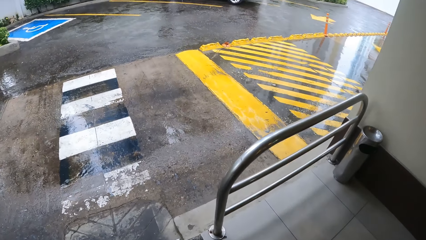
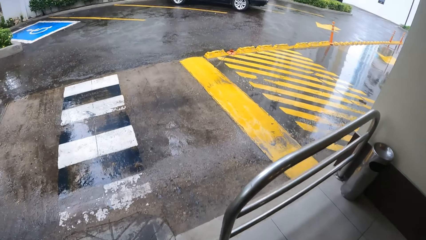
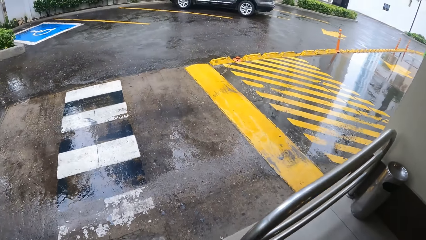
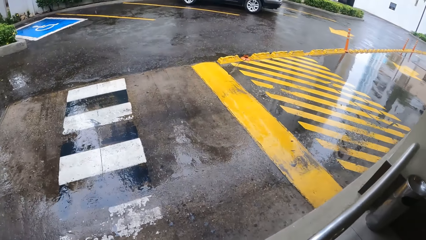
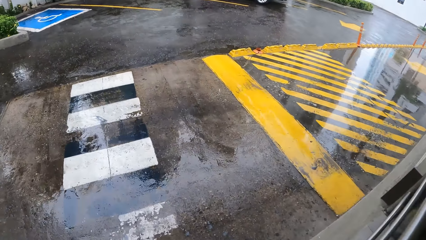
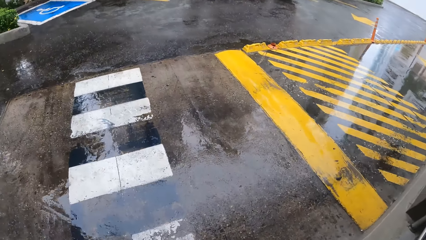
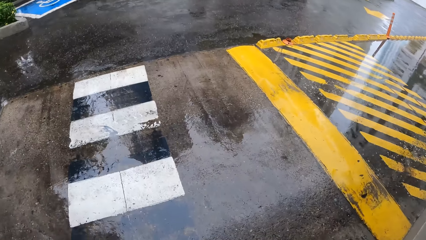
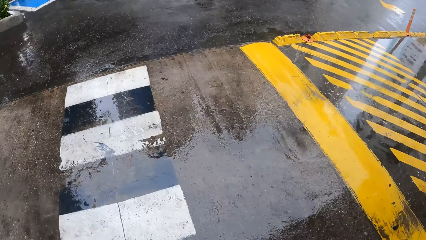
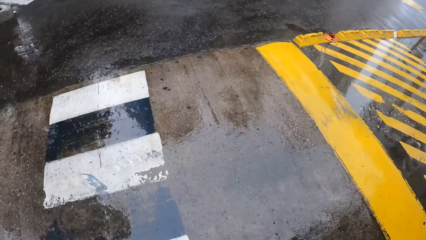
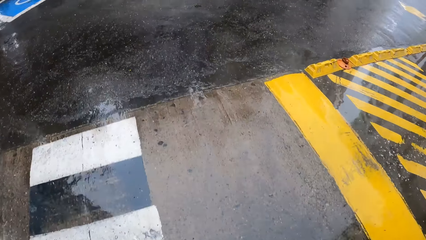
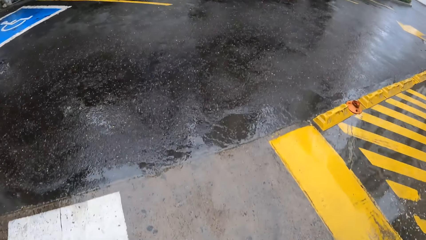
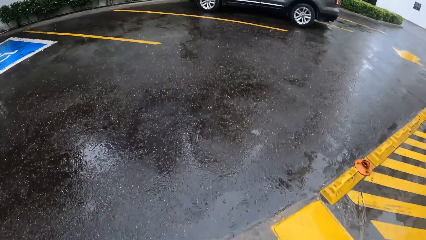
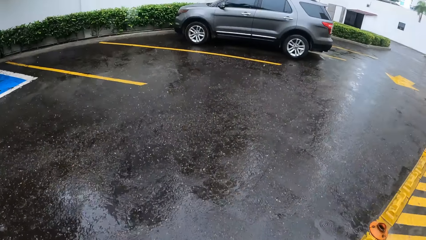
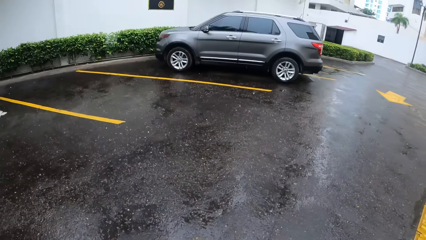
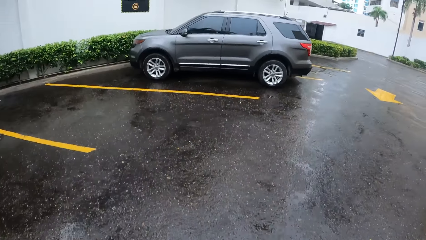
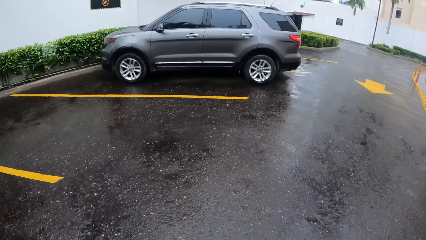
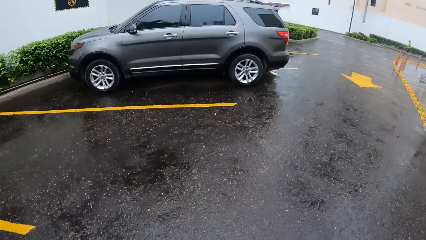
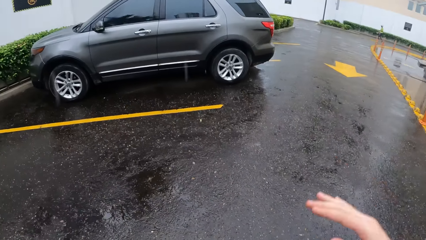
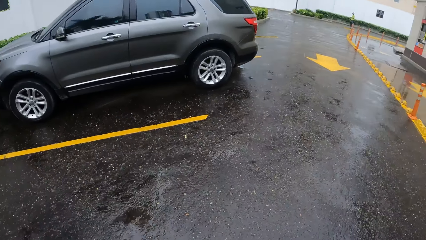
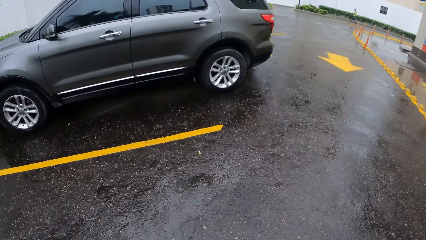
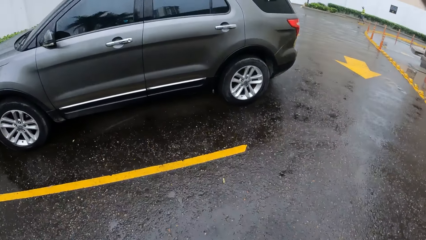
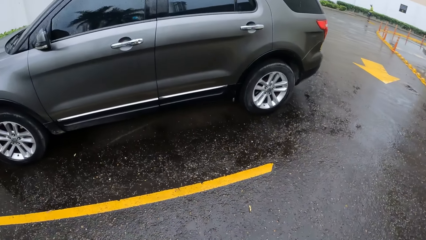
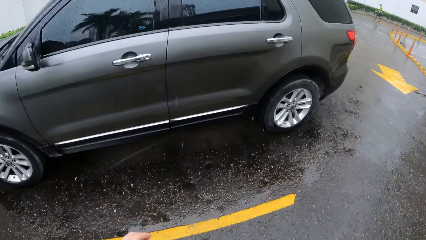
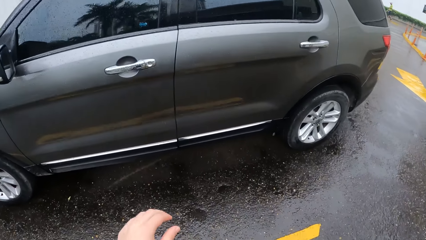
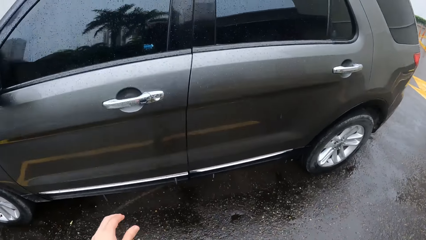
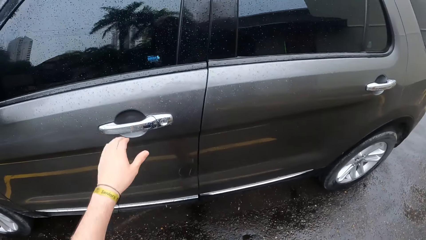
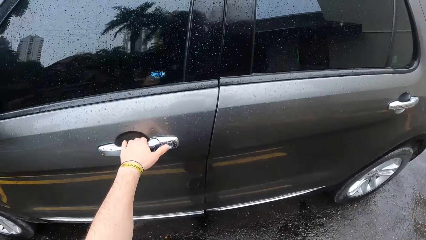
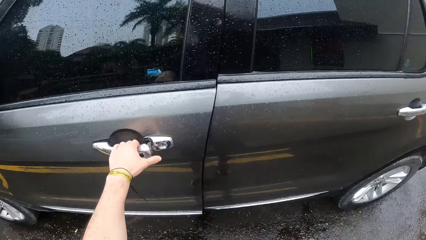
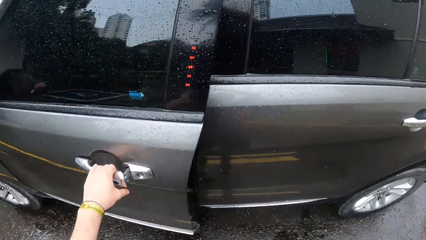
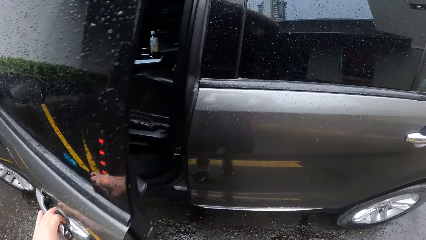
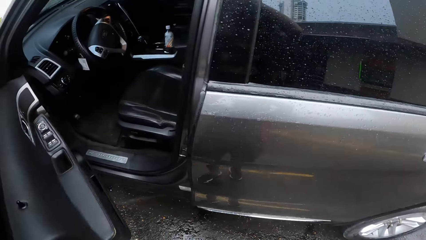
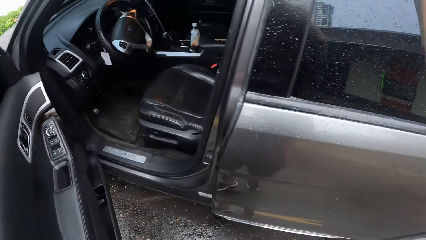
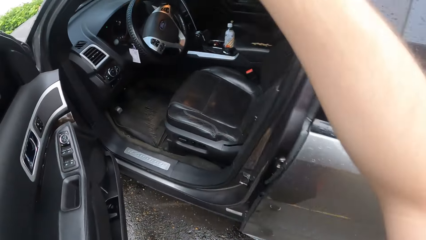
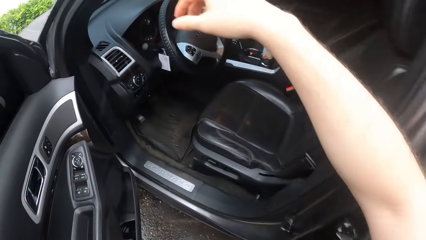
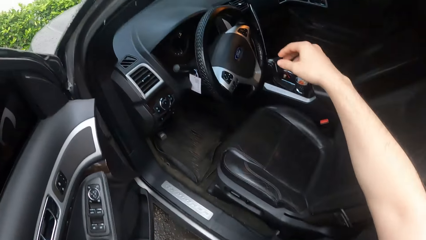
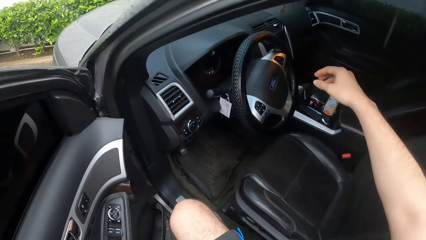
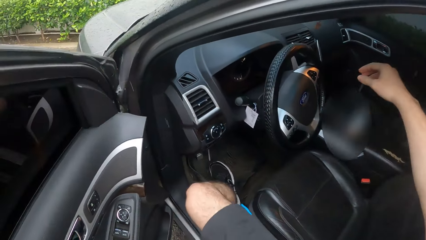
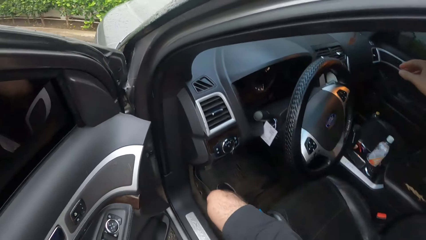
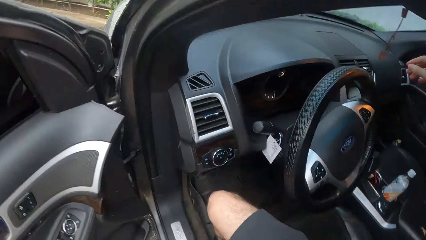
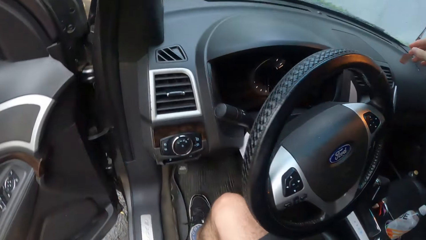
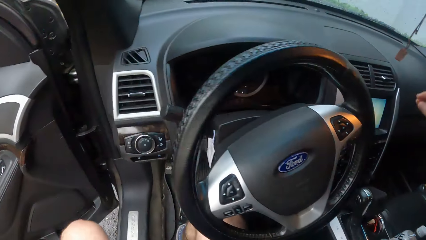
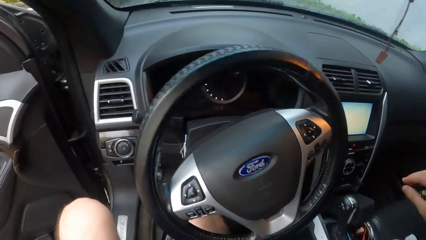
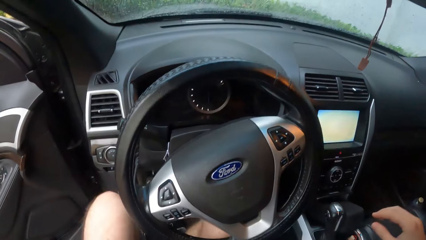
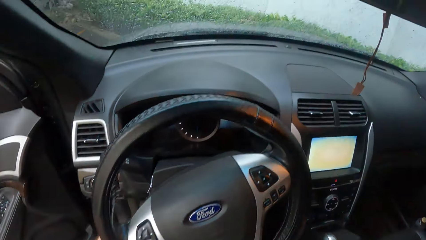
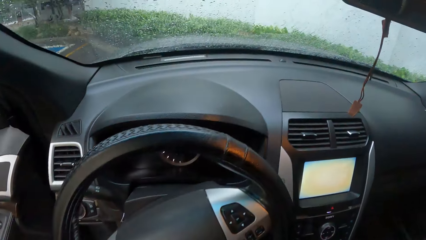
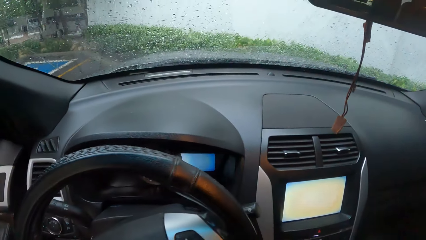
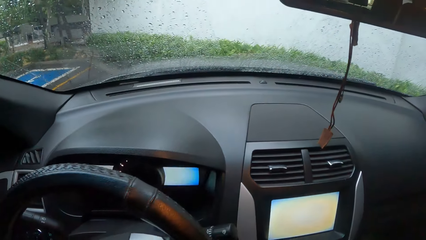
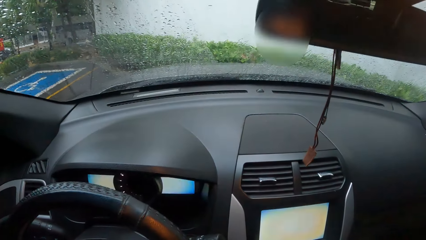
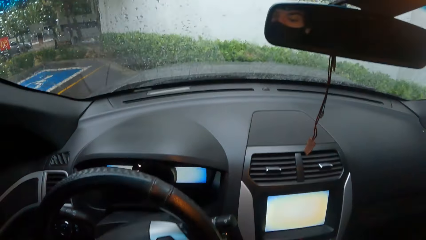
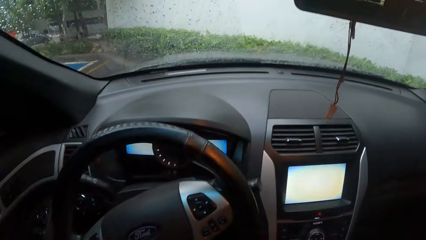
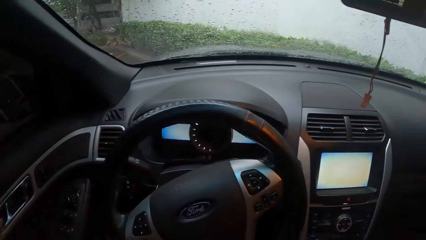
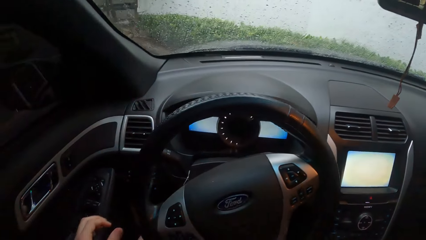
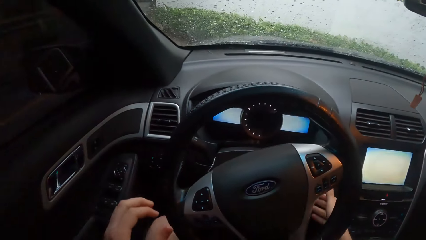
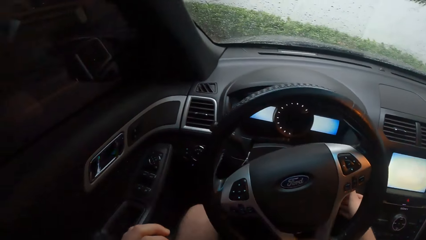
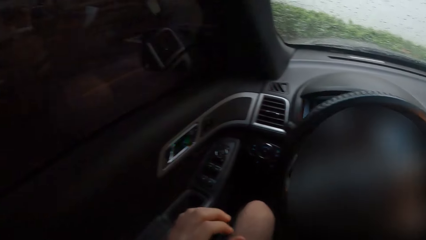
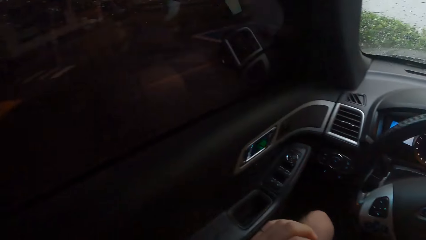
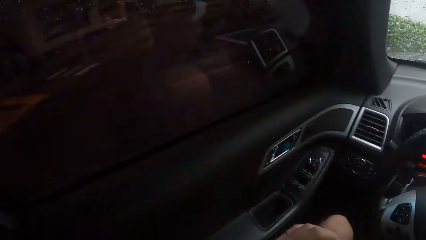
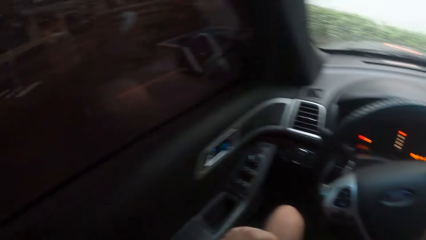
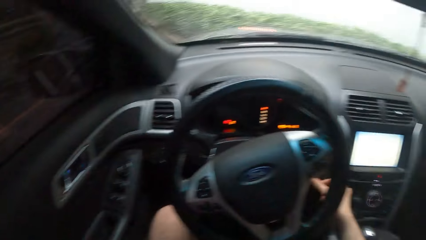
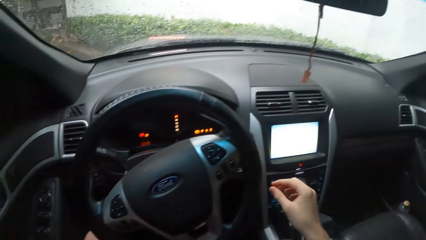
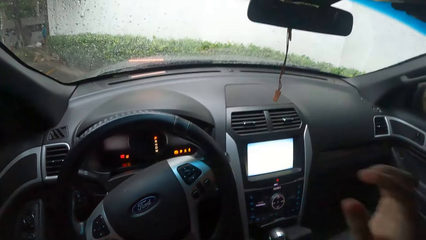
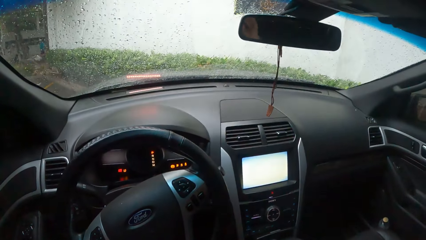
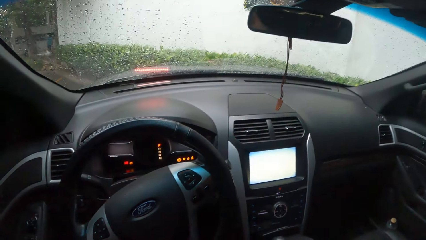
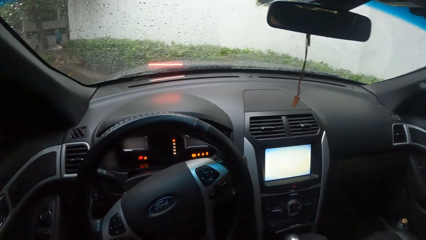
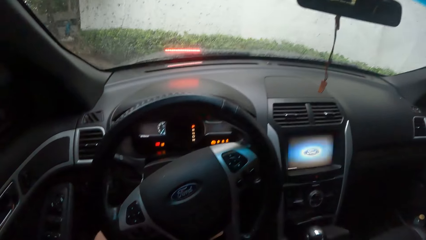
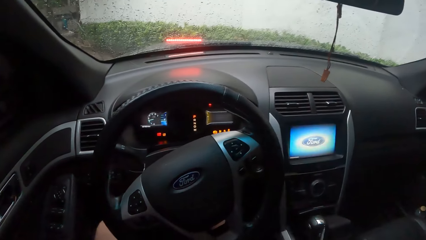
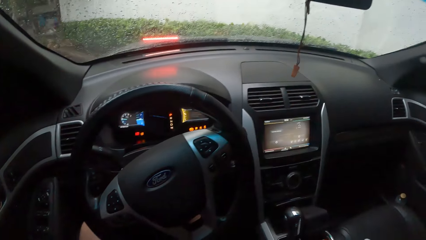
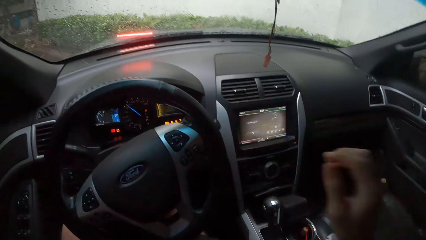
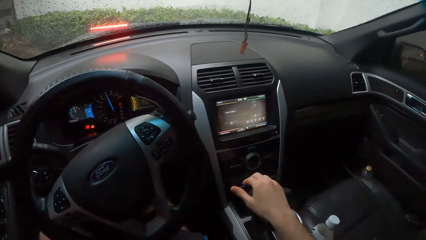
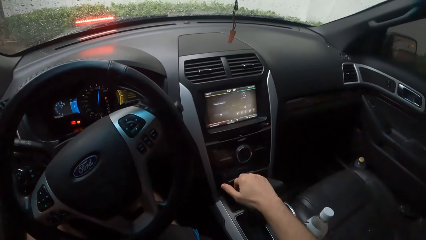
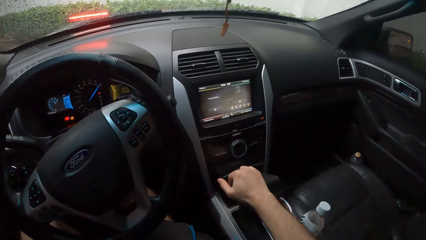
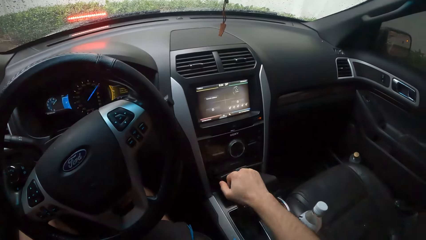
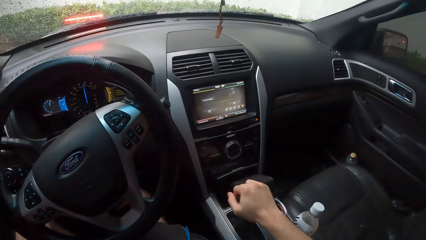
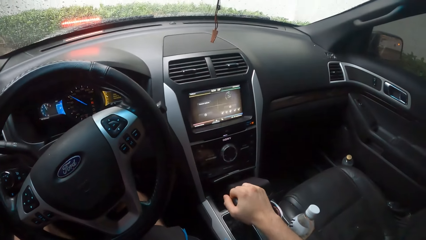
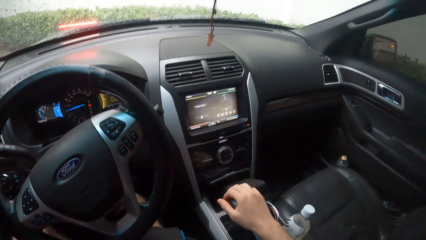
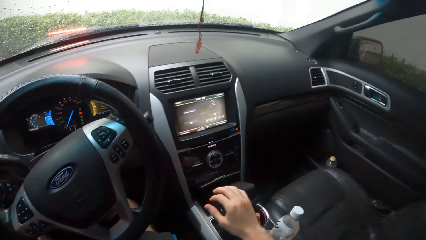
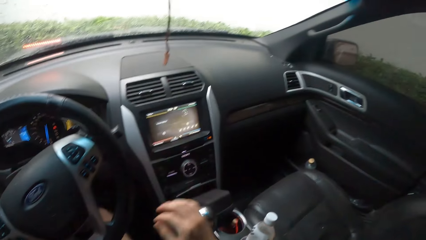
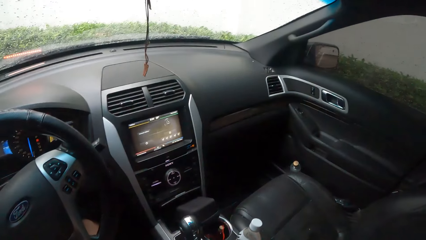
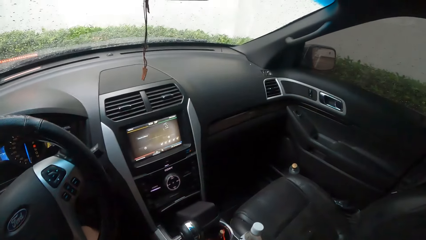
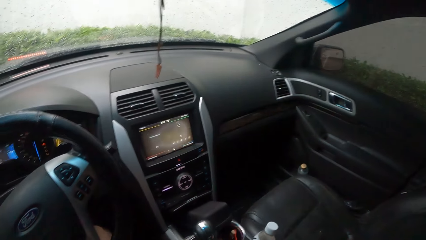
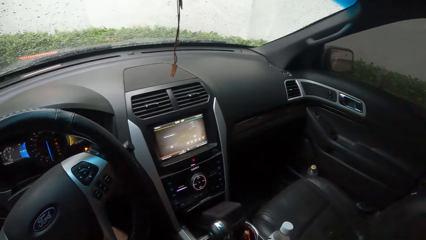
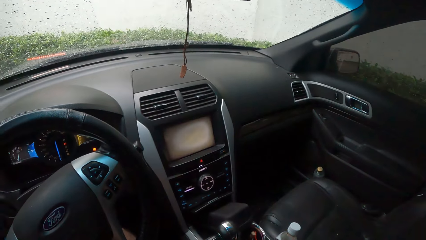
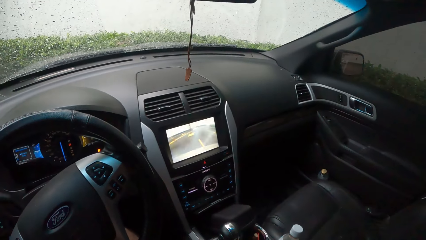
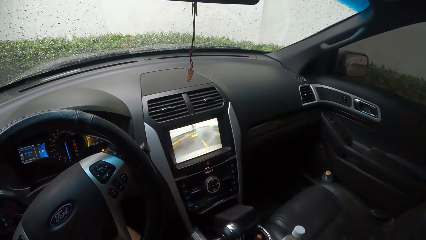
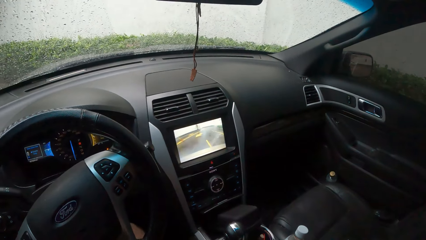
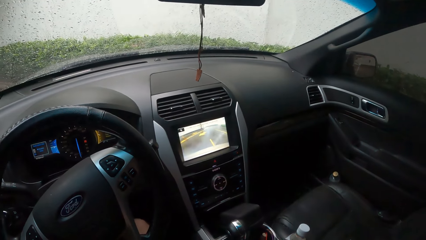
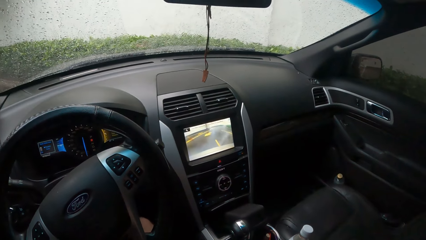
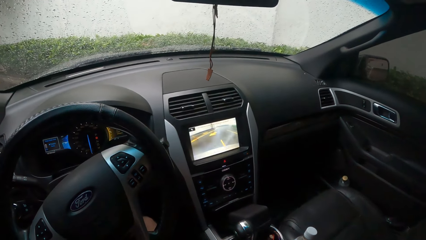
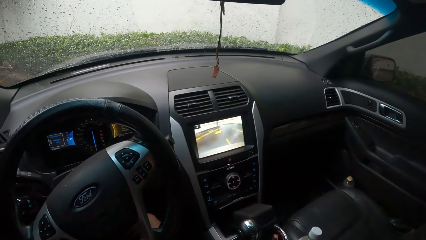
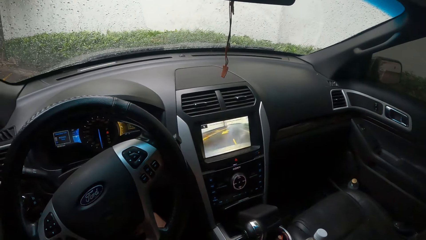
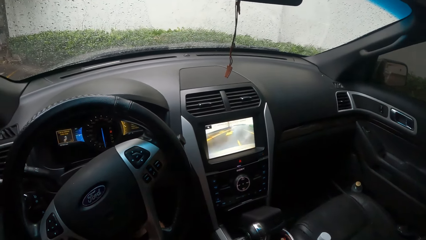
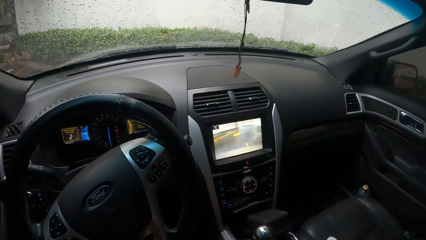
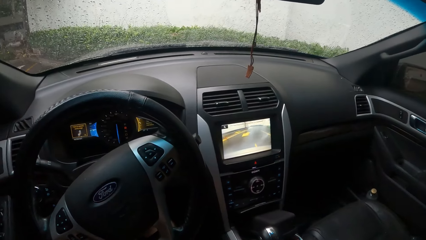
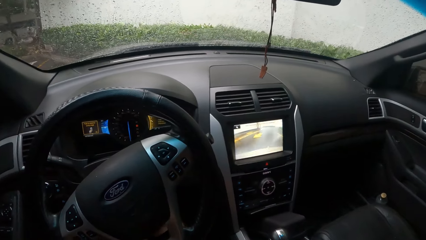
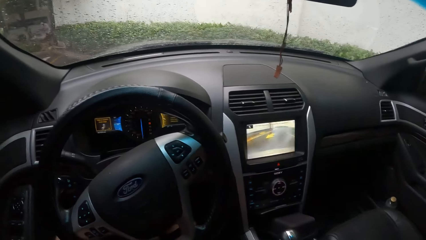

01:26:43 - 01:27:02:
The camera wearer walks on the pavement. They open the car door. They enter the car. They put on the car.
